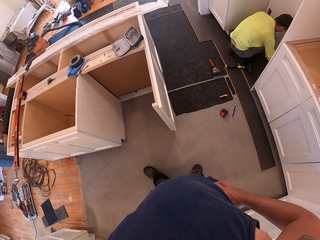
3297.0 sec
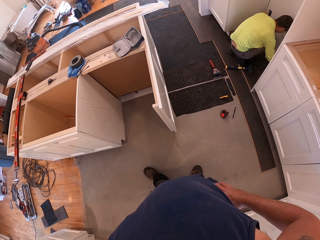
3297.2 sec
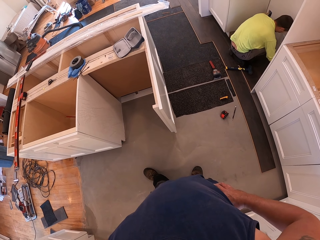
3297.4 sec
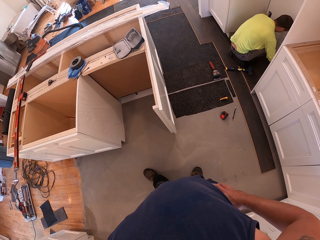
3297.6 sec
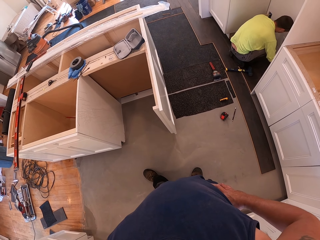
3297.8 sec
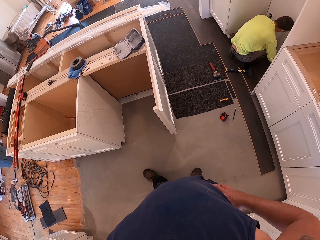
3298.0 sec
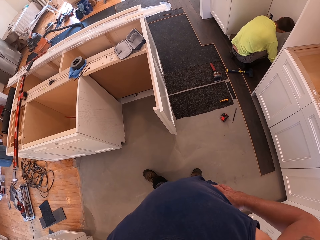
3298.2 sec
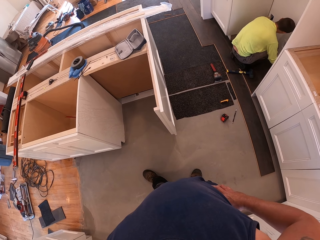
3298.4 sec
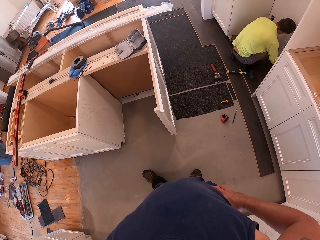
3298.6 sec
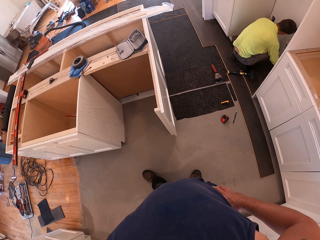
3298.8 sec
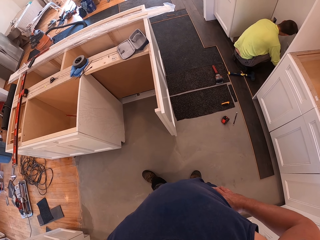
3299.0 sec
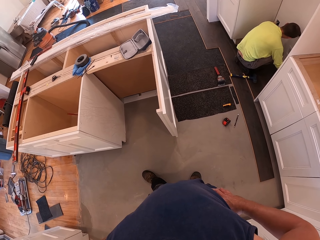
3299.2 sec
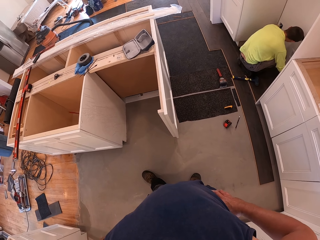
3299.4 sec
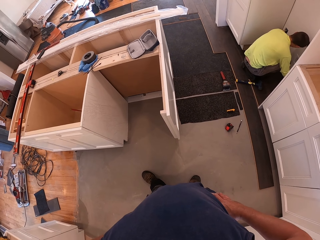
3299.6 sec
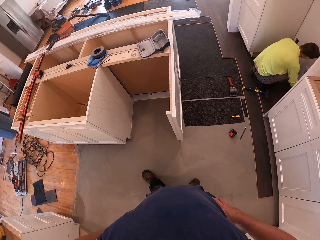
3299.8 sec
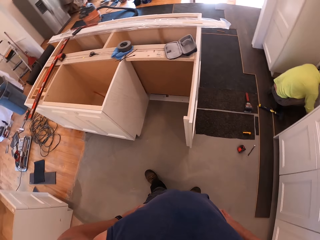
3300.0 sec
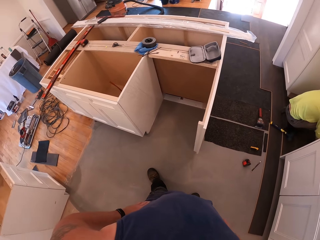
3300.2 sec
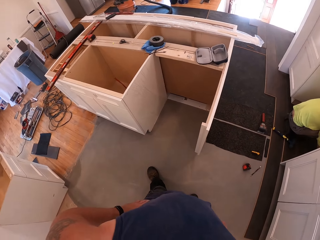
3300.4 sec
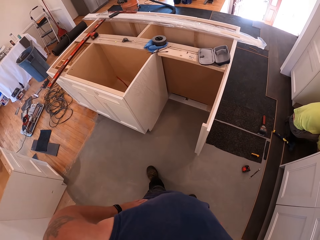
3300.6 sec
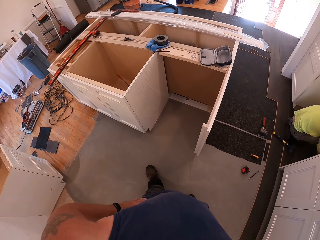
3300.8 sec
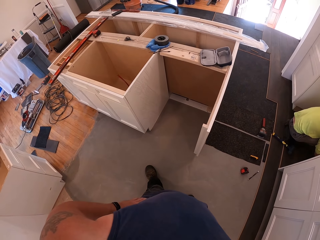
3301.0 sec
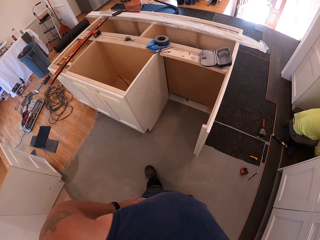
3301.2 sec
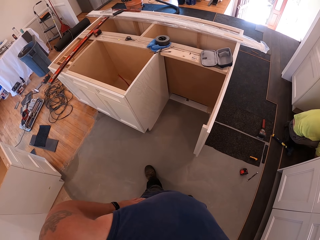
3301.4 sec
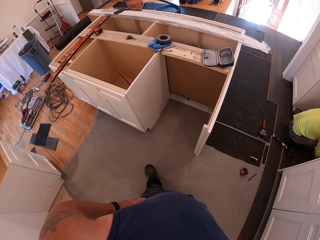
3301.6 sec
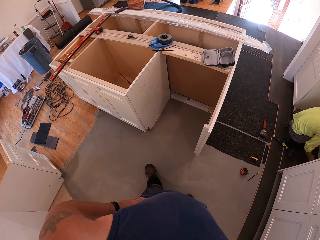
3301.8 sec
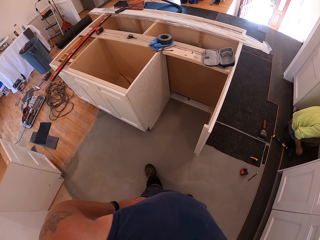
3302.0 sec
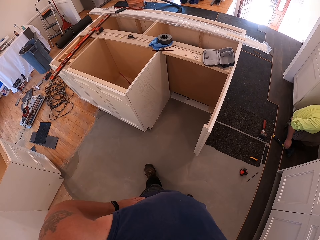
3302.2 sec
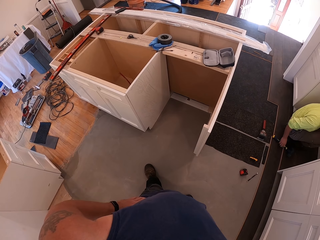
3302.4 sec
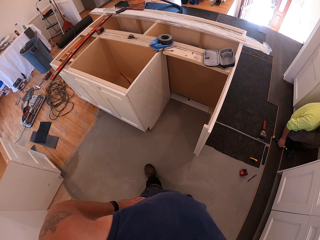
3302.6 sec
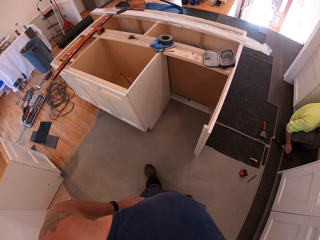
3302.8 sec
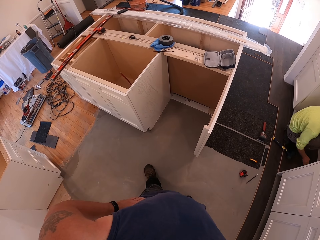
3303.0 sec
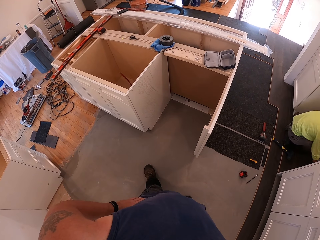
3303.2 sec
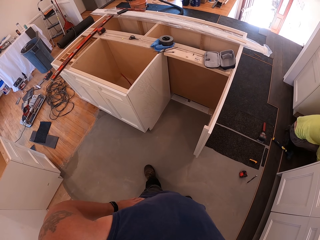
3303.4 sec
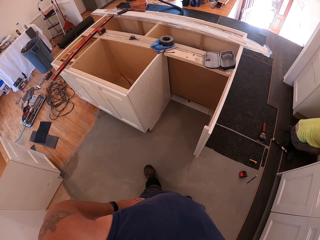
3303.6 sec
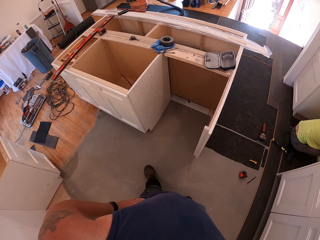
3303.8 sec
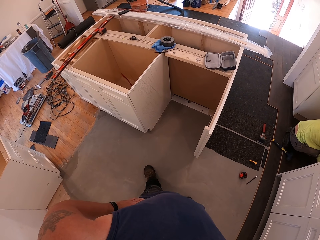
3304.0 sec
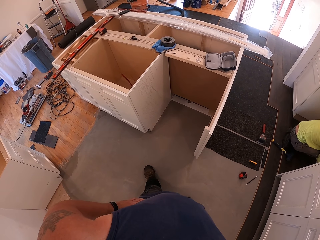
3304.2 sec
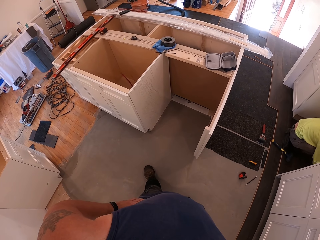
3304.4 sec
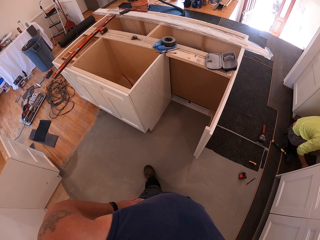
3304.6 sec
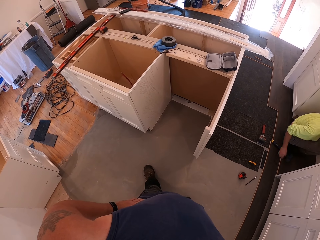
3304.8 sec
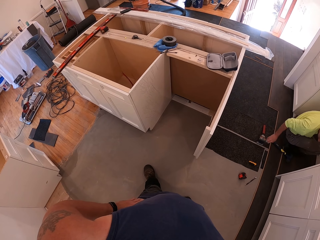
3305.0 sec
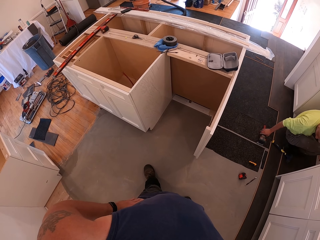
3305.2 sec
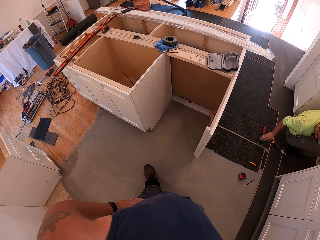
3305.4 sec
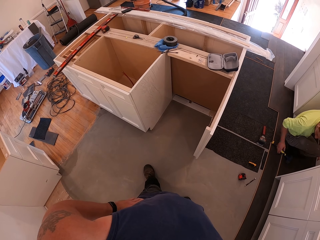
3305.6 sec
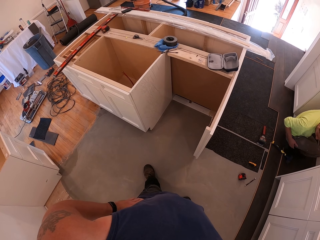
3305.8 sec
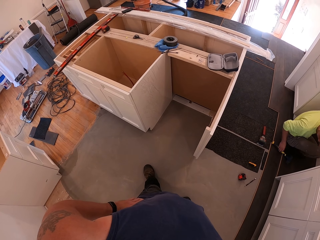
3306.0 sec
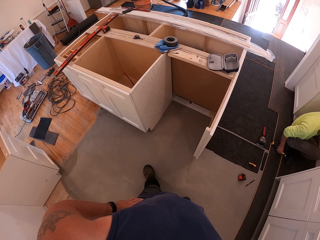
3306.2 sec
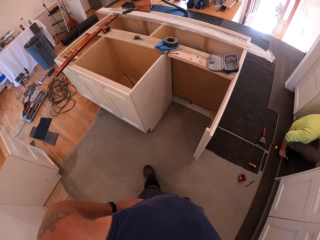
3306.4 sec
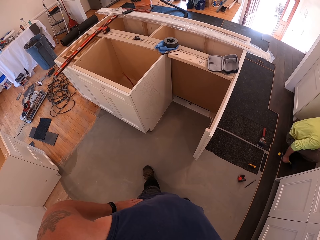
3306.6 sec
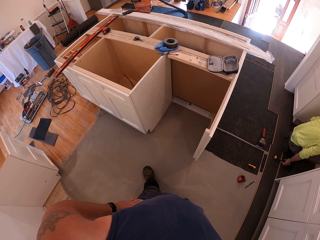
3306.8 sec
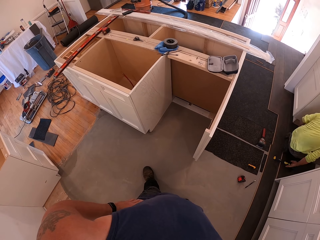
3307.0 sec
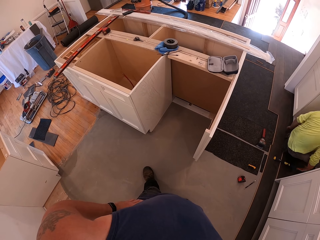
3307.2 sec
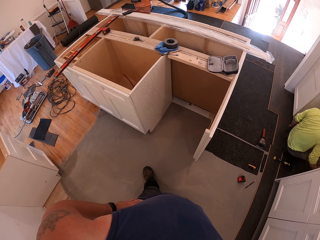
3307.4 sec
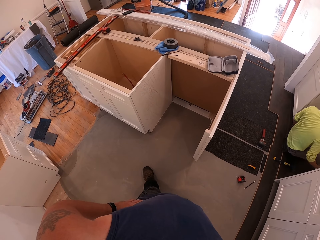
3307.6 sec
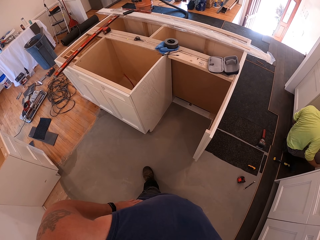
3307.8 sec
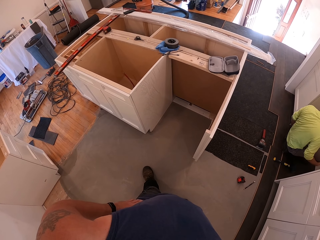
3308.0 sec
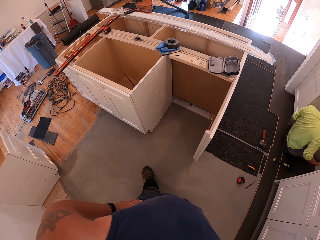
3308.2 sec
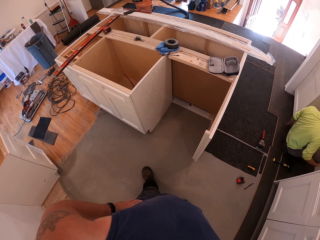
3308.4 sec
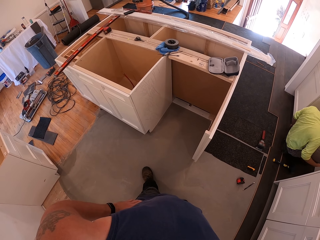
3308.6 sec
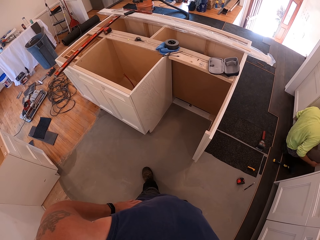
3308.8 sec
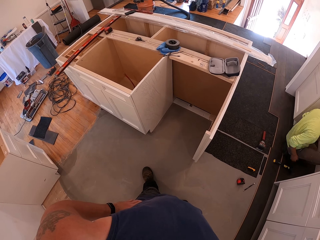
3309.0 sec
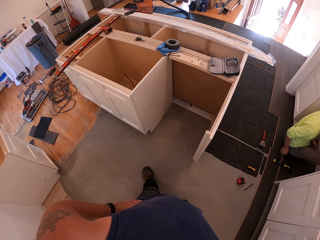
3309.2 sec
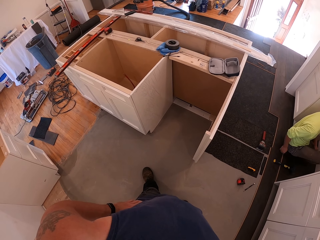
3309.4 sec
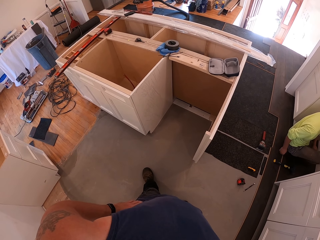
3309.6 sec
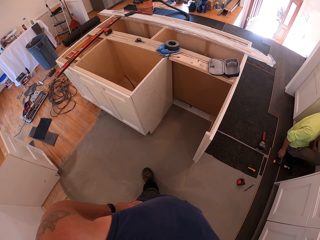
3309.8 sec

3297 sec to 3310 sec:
A man squats. The man moves around under the shelf. The camera wearer moves a hand. The man holds the hammer. The man unhands the hammer.

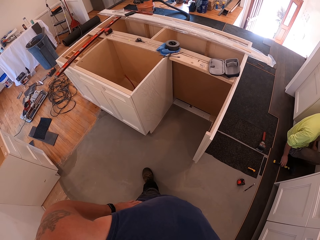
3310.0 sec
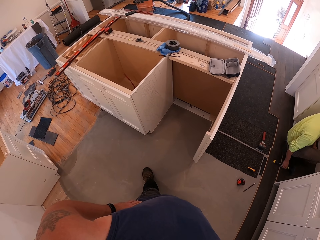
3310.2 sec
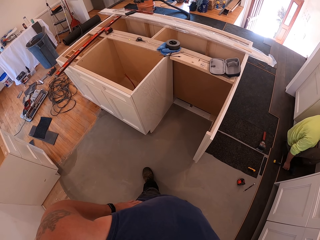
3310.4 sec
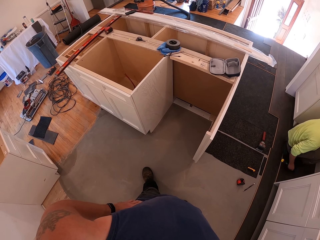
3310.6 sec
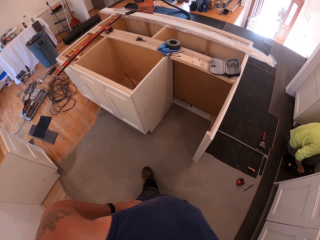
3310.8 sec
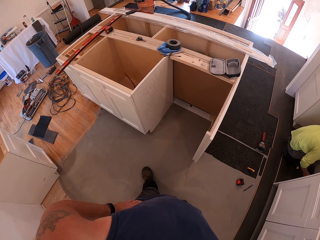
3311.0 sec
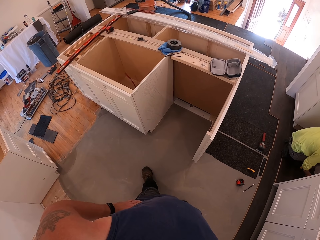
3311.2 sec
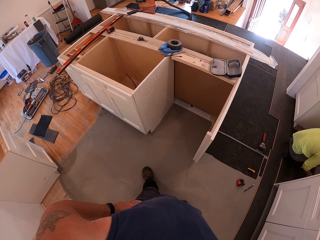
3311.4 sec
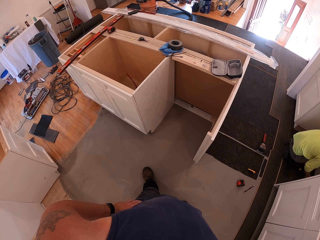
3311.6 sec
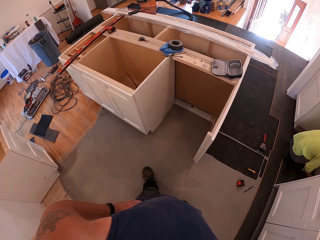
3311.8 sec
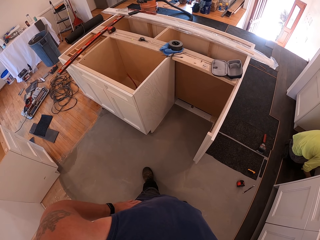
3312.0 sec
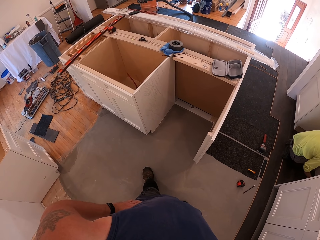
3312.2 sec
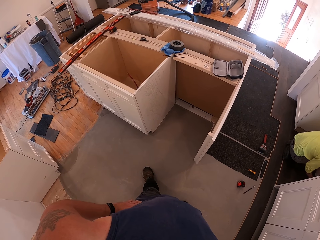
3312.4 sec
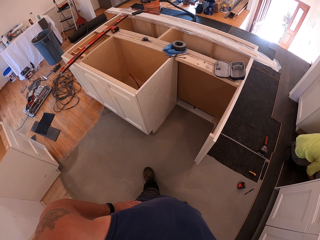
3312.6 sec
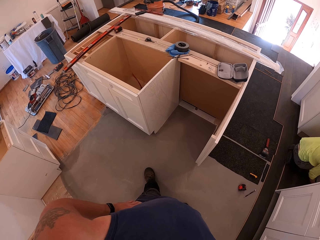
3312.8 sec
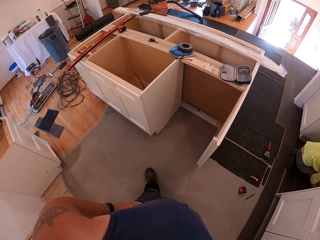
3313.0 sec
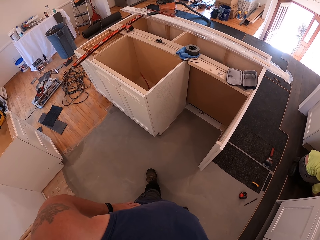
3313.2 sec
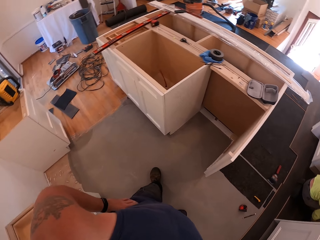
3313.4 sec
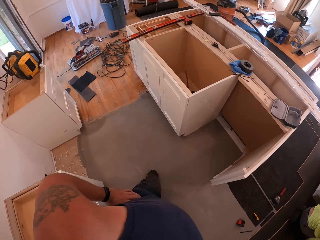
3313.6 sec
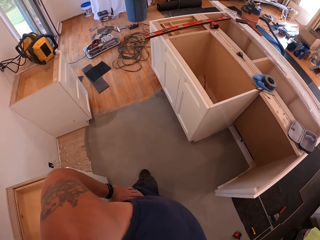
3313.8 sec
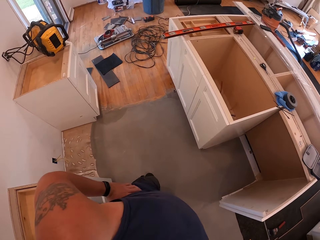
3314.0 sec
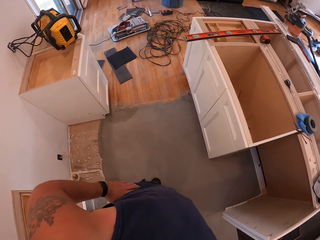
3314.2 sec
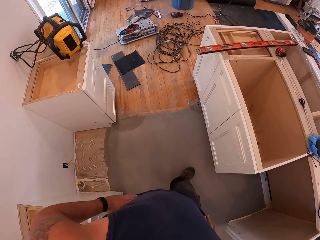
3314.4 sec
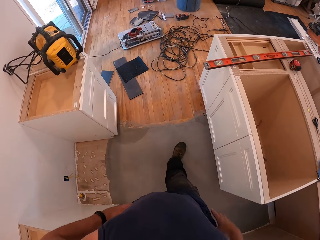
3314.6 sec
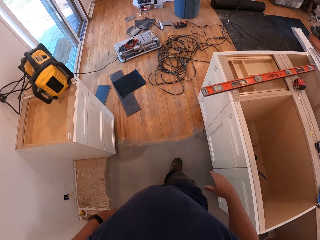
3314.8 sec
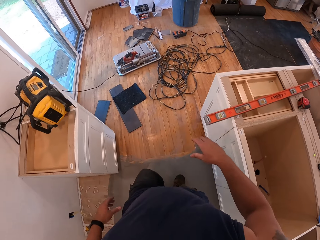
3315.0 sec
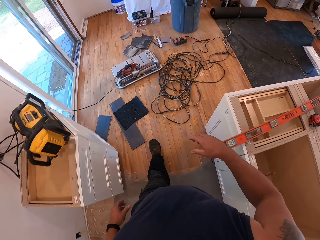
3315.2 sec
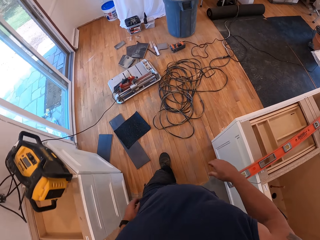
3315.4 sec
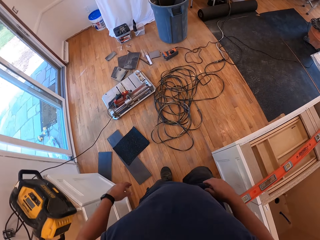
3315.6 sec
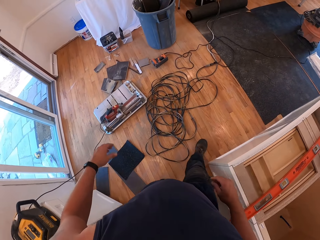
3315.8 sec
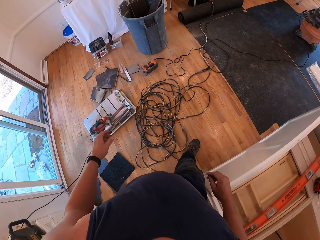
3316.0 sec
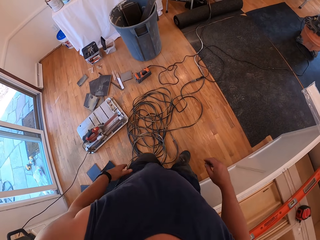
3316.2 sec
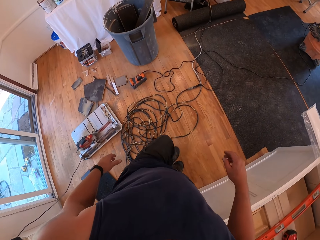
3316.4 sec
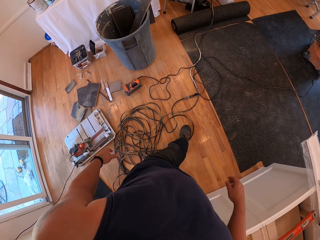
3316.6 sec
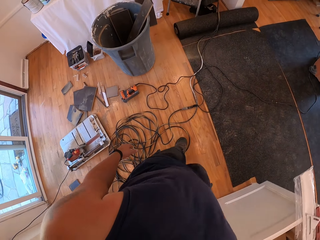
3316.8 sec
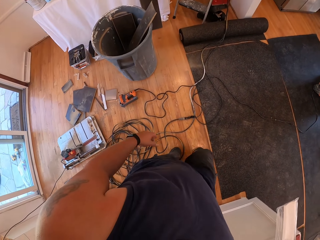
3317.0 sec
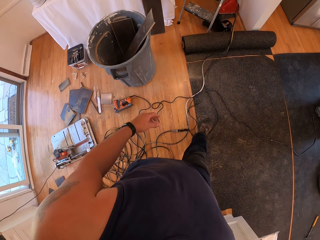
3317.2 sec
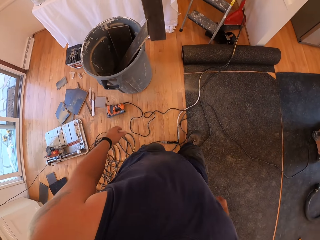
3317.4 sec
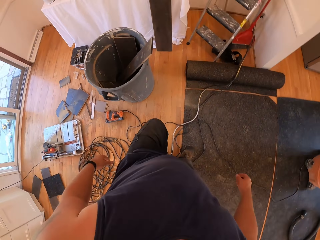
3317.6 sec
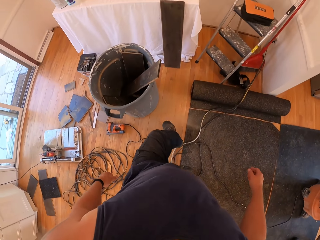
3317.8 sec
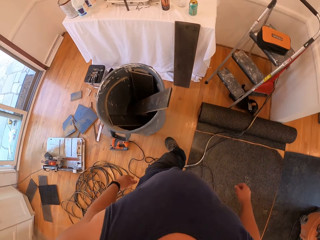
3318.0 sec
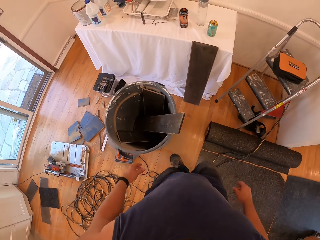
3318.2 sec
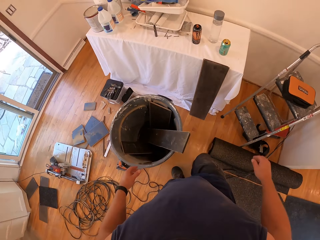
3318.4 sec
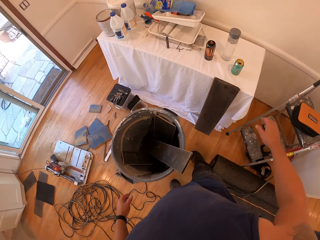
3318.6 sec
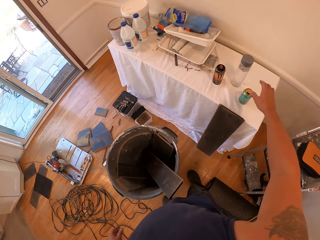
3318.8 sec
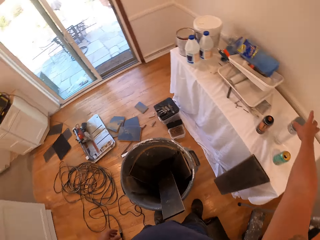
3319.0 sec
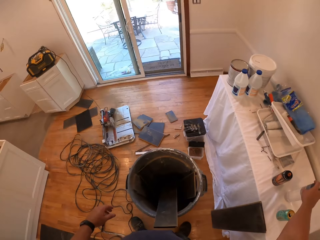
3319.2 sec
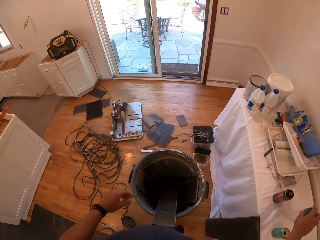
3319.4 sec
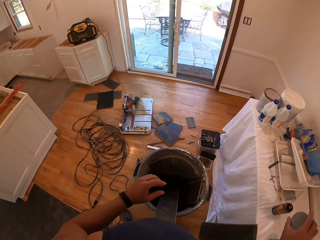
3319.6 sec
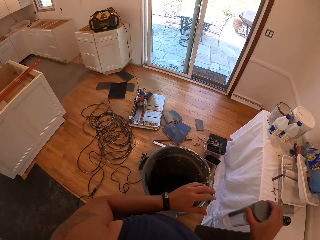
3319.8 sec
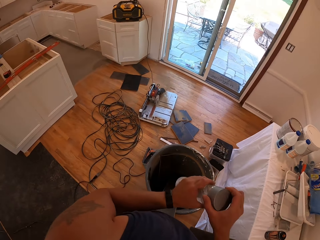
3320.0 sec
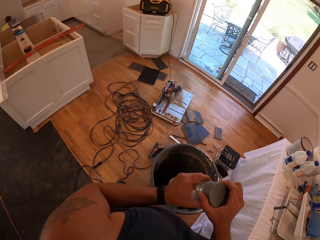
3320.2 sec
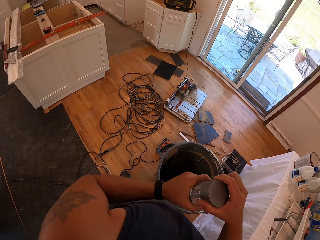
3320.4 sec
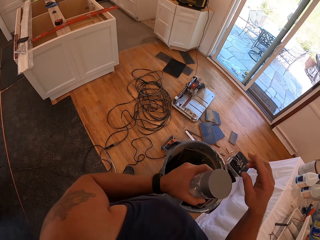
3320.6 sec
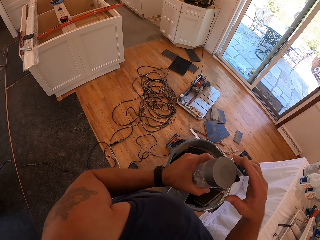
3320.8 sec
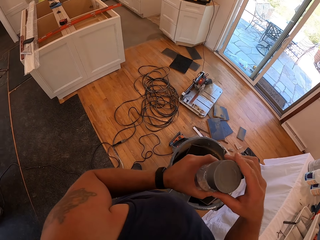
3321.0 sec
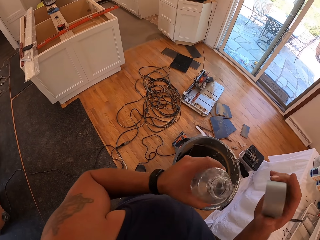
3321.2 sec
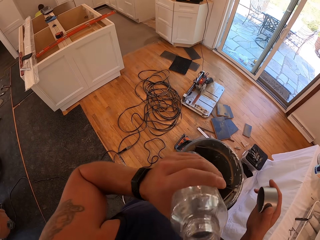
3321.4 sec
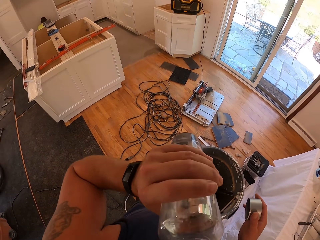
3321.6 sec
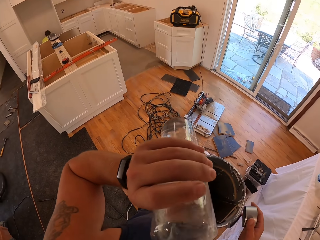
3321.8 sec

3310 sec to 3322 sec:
A man picks up the hammer. The man operates under the shelf. The camera wearer walks away from the man. He picks up a bottle of water from a table with his right hand. He opens the bottle with his hands.
